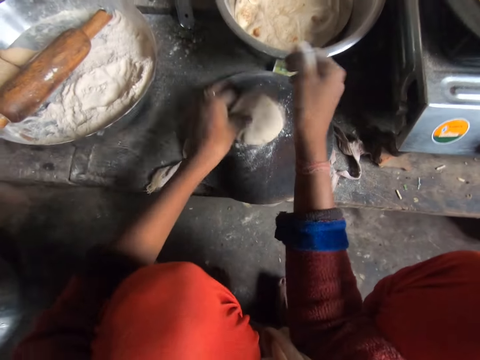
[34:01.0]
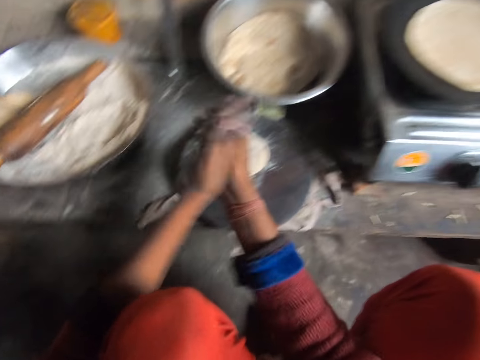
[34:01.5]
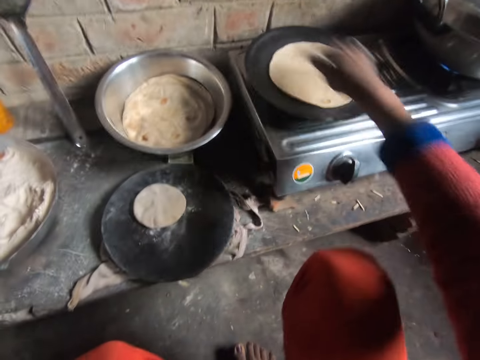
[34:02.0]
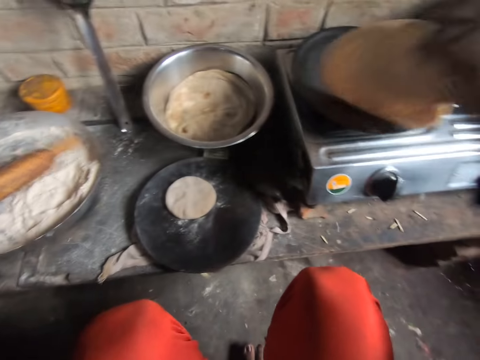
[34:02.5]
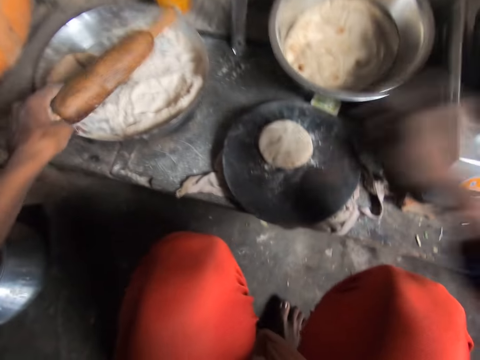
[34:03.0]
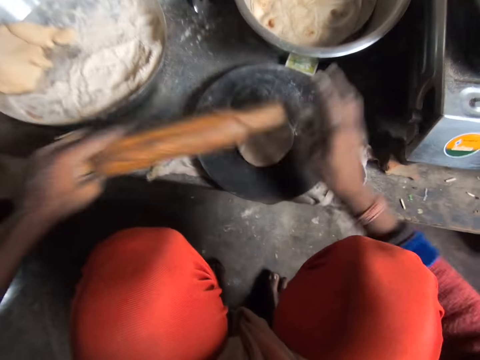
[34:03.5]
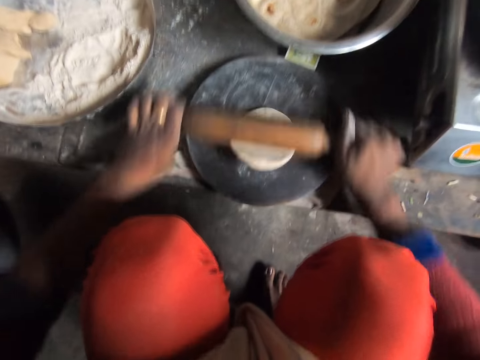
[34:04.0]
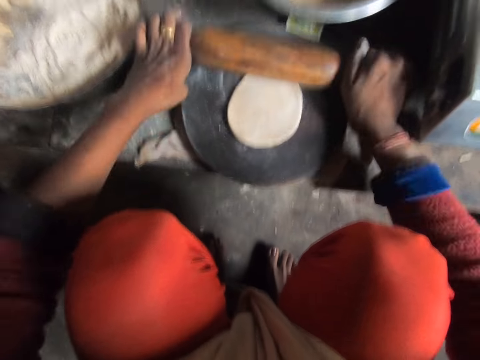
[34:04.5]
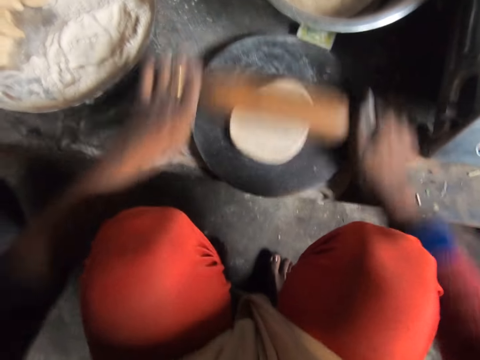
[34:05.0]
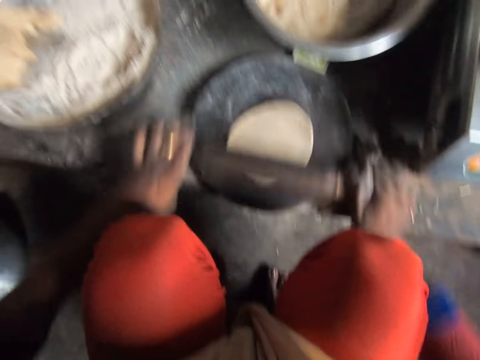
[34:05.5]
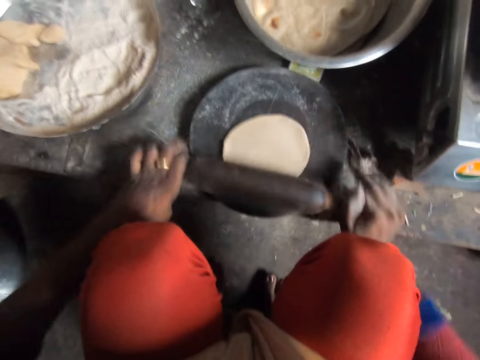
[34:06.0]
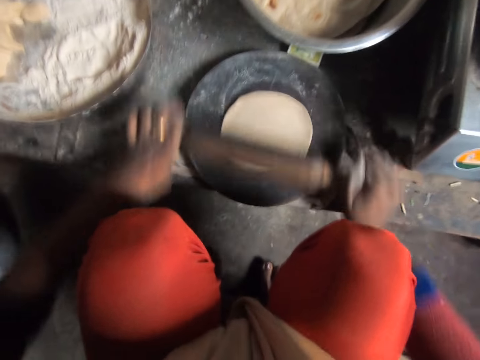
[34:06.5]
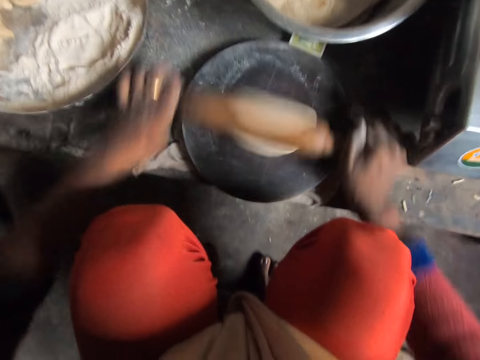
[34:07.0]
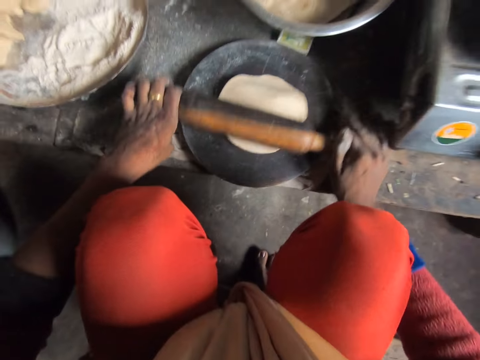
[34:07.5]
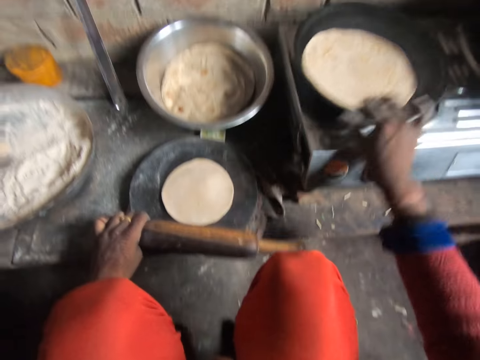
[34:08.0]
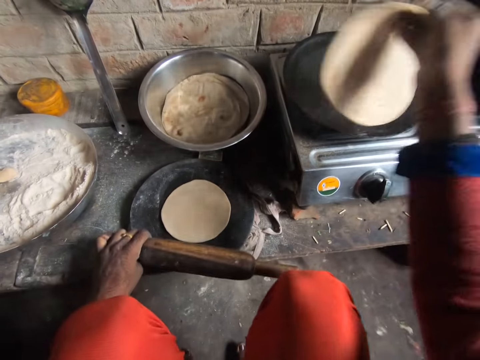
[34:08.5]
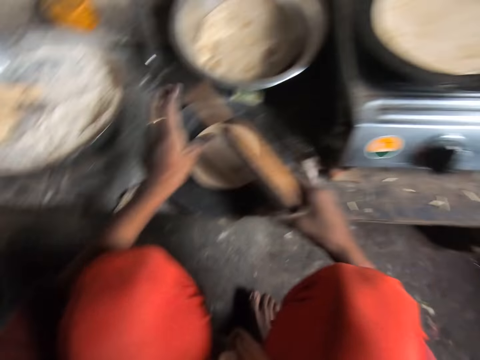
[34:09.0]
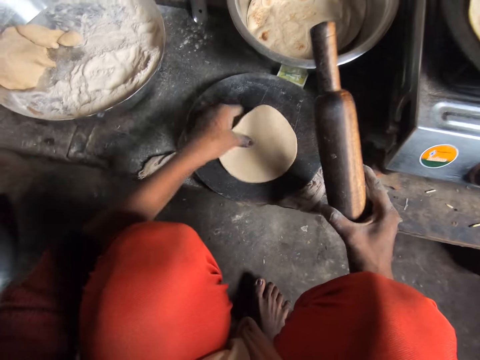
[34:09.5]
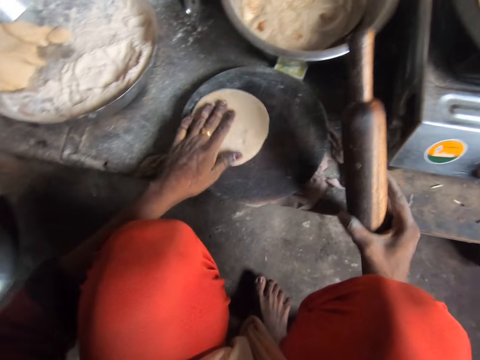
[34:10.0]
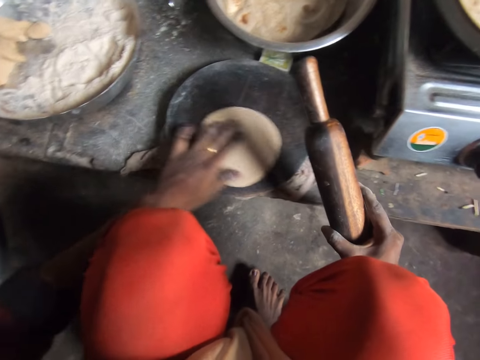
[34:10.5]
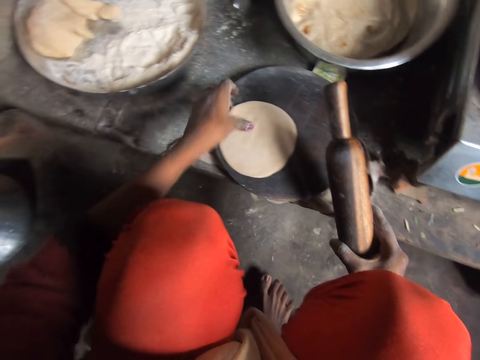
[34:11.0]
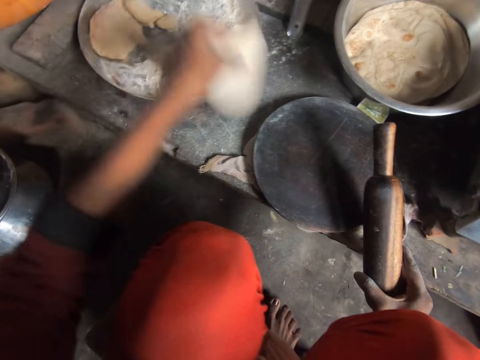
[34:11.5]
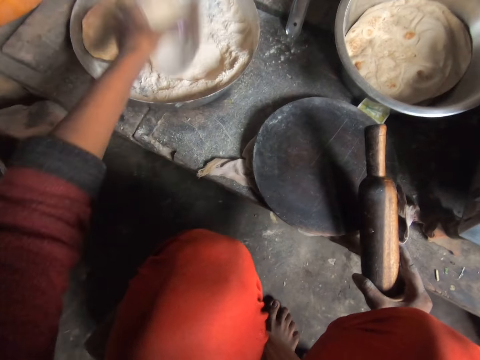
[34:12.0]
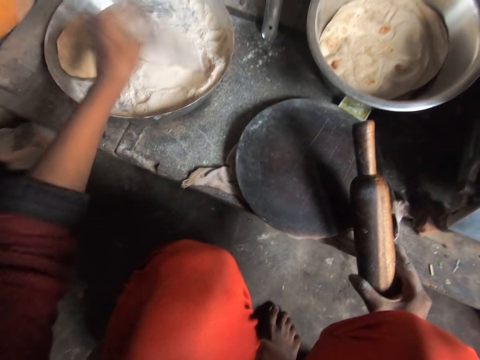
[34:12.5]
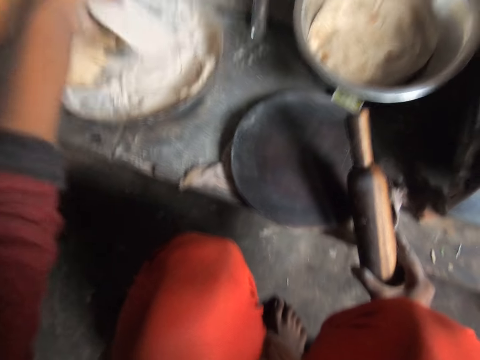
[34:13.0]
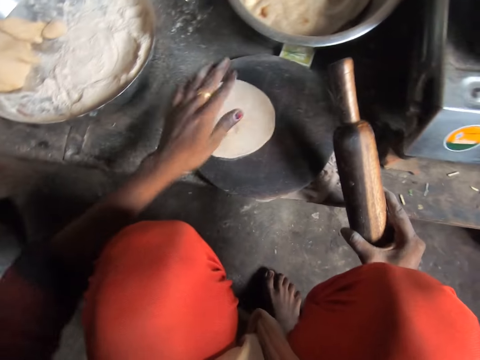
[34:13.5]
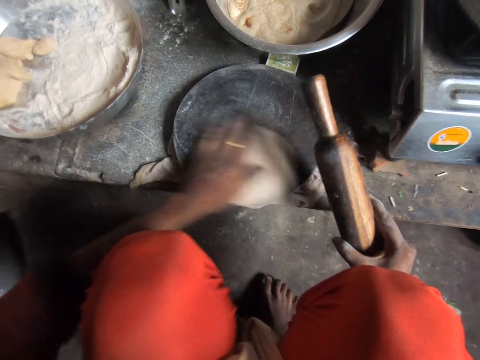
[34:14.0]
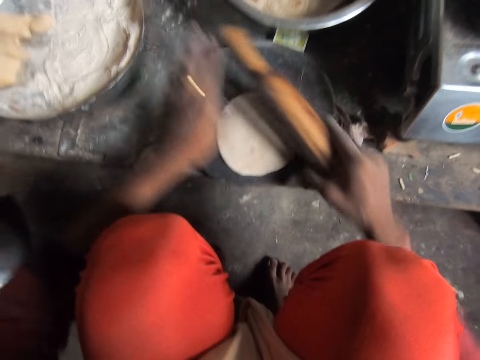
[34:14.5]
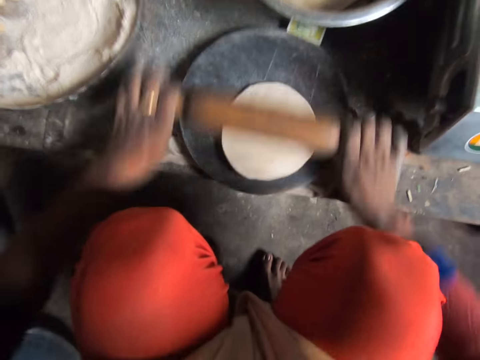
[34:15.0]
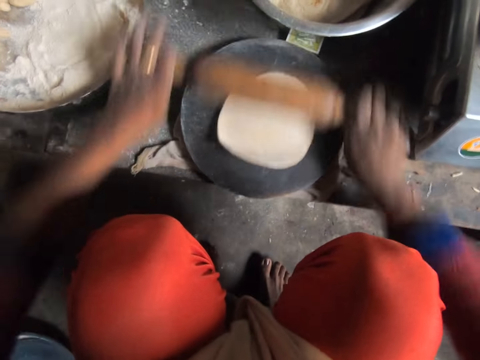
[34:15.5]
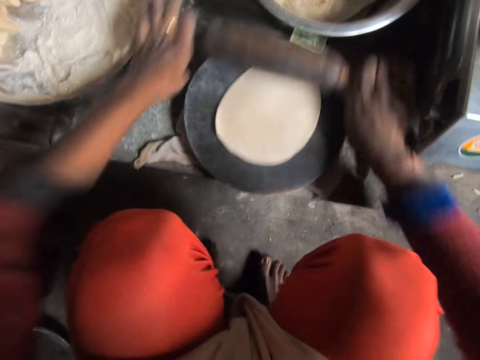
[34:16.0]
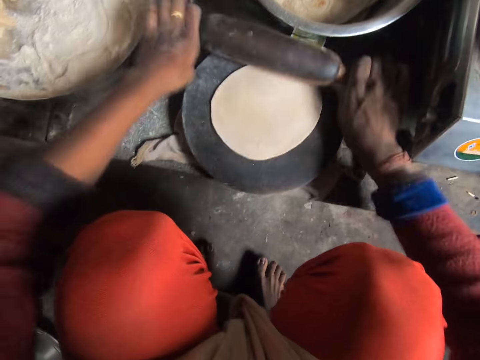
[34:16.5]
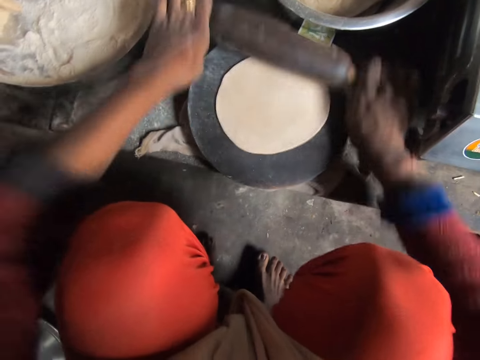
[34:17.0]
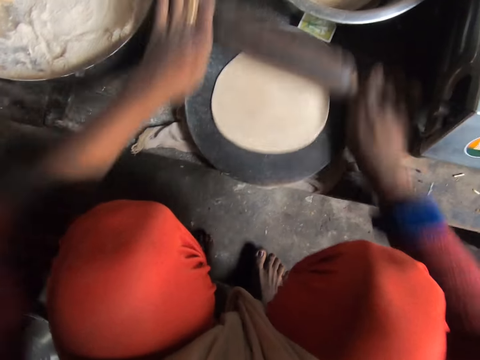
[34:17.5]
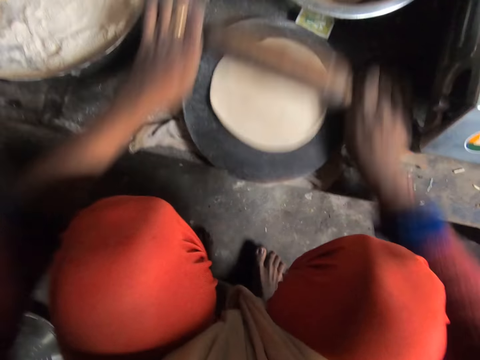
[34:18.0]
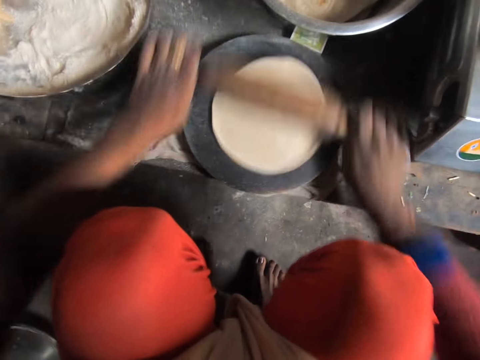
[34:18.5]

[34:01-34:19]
The camera wearer drops the pancake crust or dough on the wooden board or rolling board. They press the dough against the rolling board and rub his hands. They turn the pancake or tortilla on the frying pan, hold the tortilla, and touch the dough. They pick up a rolling pin from the bowl and roll the dough. They turn the pancake on the frying pan, hold the tortilla, and put down the tortilla on the flat pan. They turn the pancake crust on the wooden board and hold the dough. They hold the dough. They add flour to the pancake crust in her left hand and rub the dough on the flour. They drop the pancake crust on the wooden board. They whirl the dough on the rolling board. They roll out the pancake crust on the wooden board with the rolling pin.

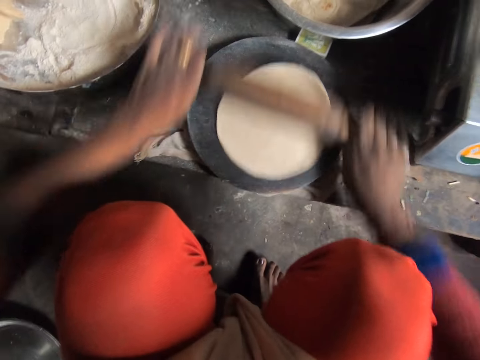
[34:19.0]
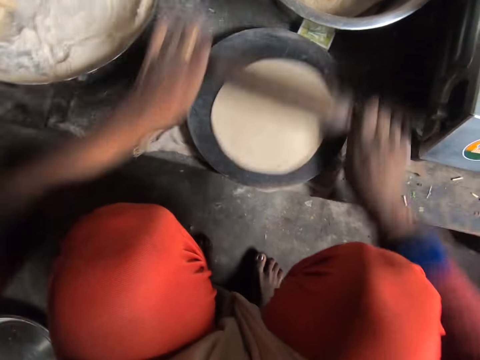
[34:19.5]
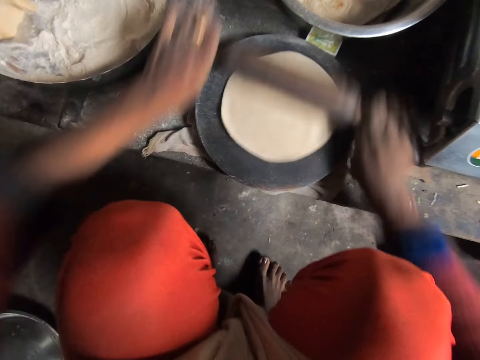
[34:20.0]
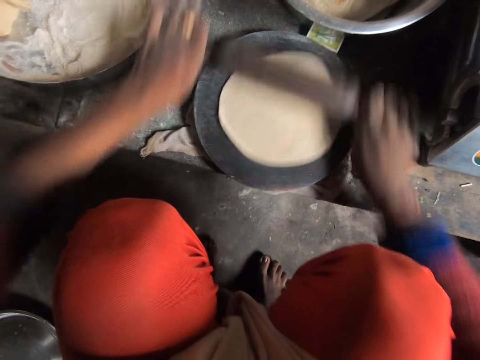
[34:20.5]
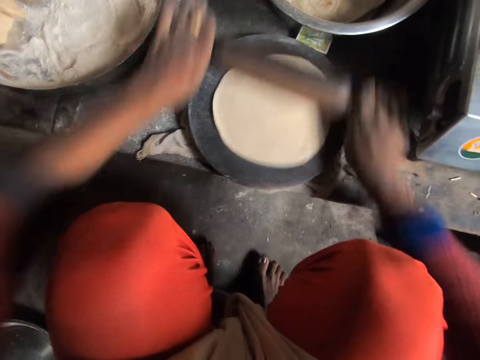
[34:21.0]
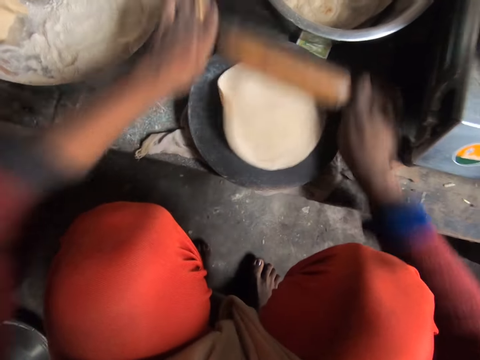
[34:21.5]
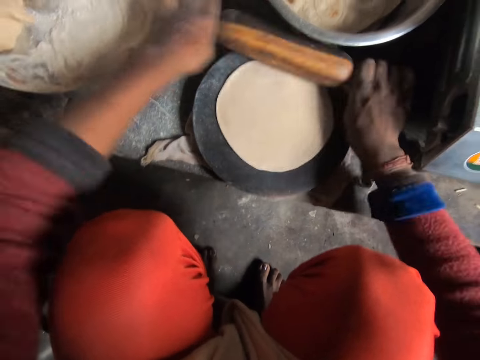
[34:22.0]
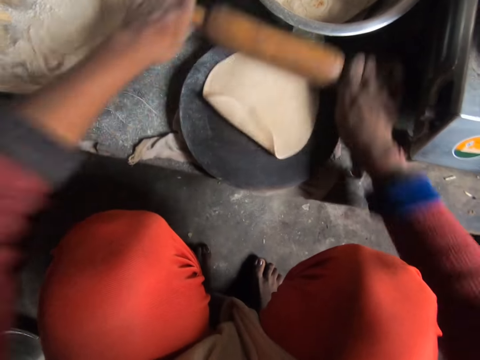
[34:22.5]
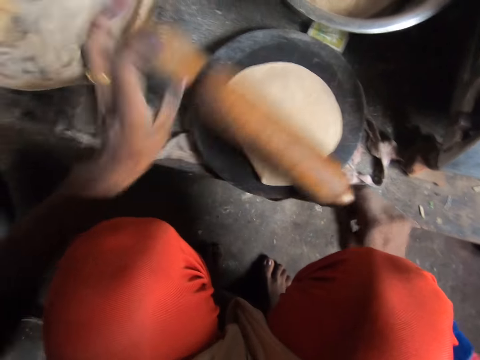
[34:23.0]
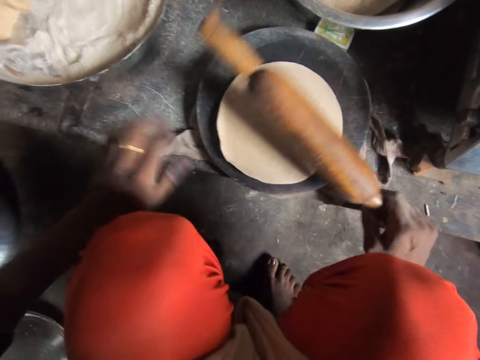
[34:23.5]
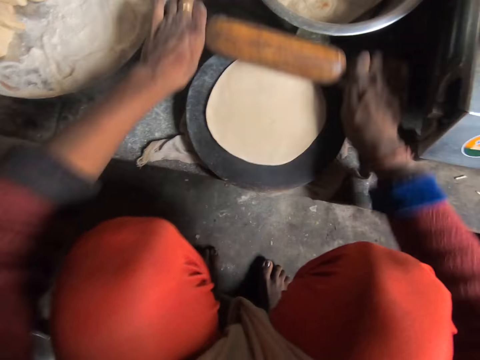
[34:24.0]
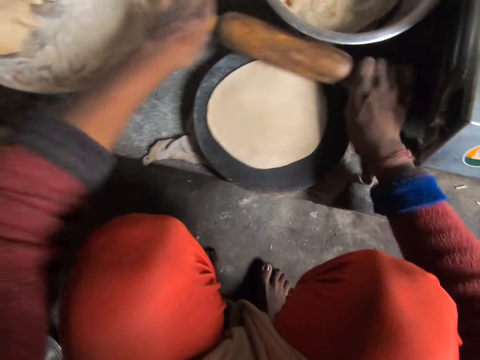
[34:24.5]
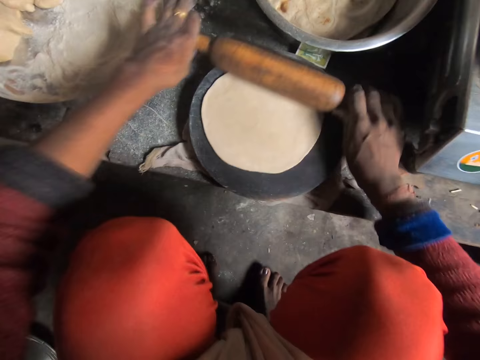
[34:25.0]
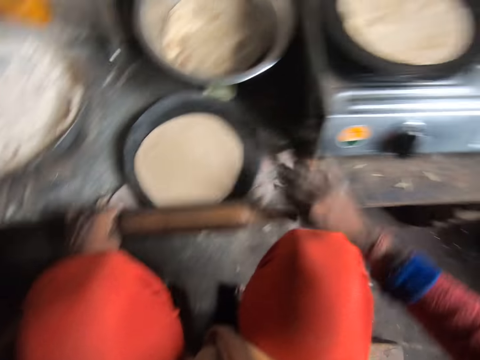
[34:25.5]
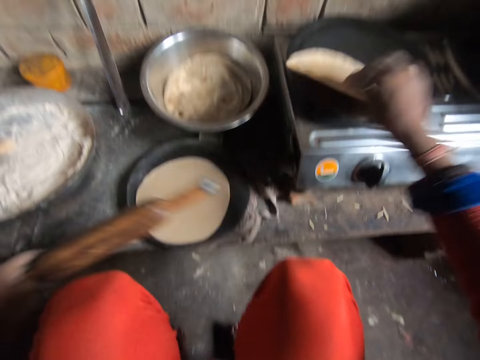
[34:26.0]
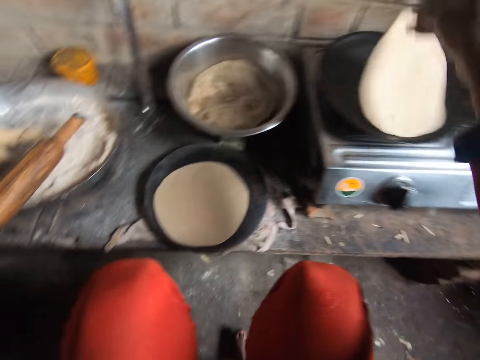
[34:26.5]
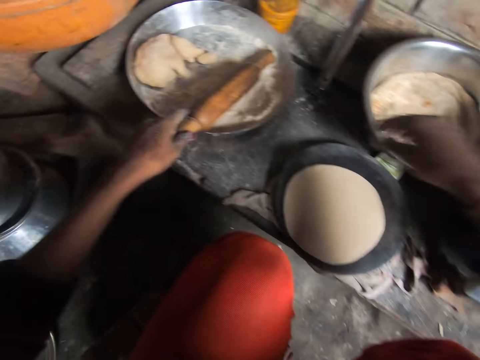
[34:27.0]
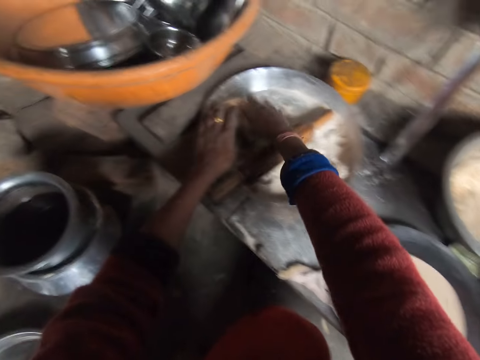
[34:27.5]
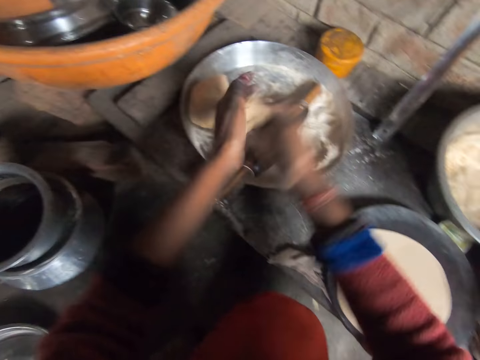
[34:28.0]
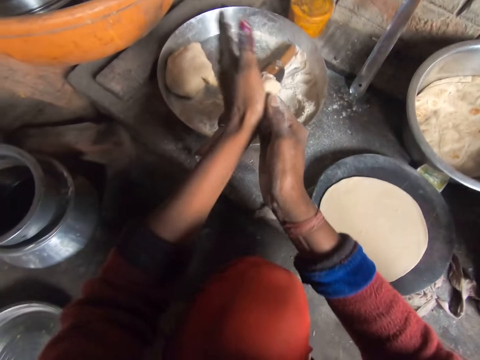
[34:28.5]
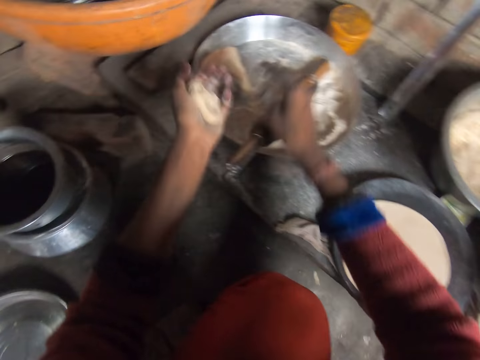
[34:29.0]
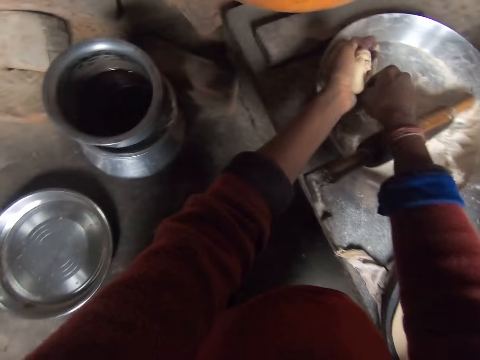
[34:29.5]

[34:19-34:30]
The camera wearer straightens the dough and rolls the dough. They turn the pancake or tortilla on the frying pan, hold the tortilla, and put down the tortilla. They drop the rolling pin on the bowl. They pick up a pancake crust from the bowl, roll the pancake crust with her hands, and add to the pancake crust in her hand.
